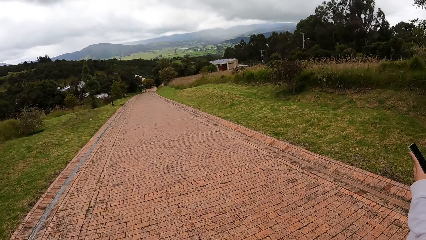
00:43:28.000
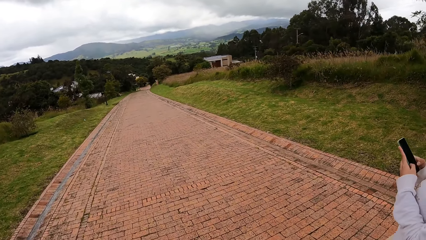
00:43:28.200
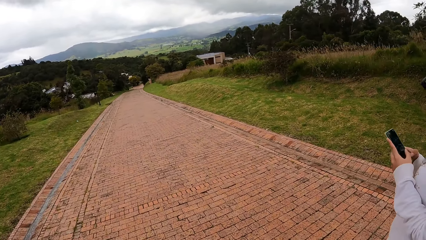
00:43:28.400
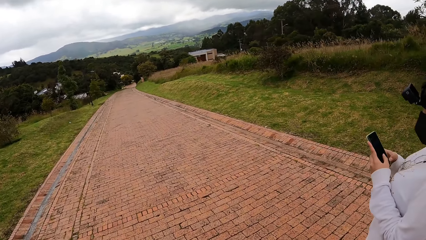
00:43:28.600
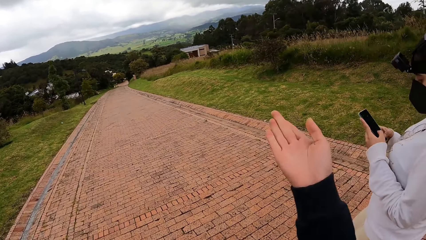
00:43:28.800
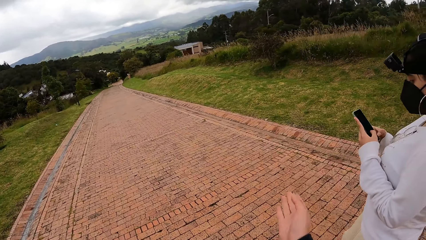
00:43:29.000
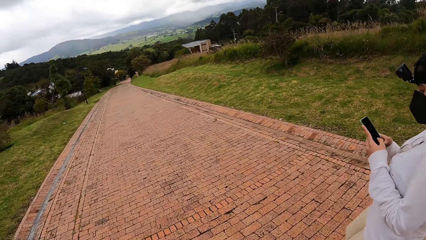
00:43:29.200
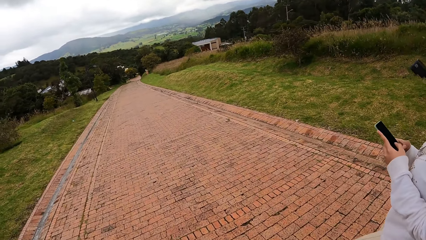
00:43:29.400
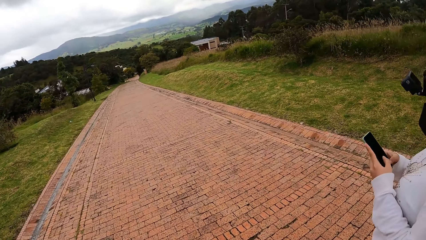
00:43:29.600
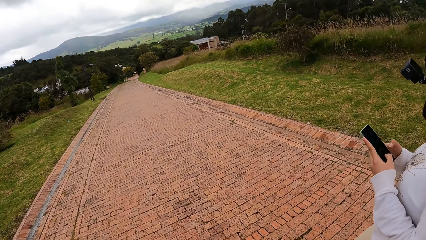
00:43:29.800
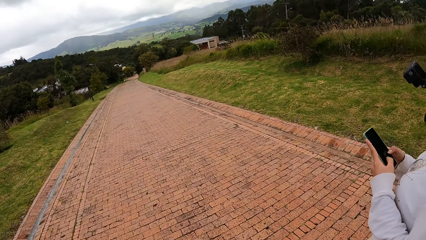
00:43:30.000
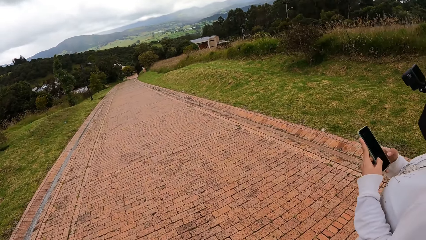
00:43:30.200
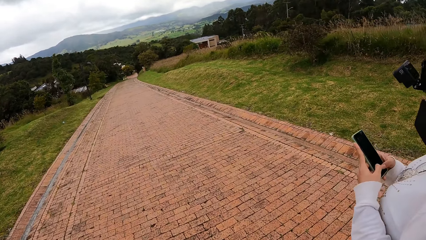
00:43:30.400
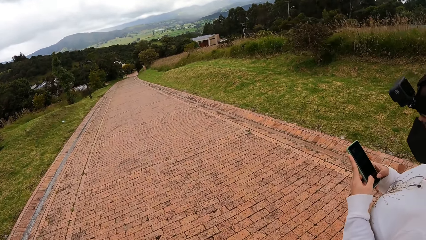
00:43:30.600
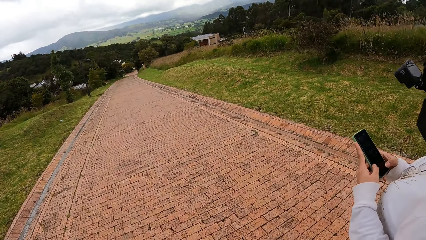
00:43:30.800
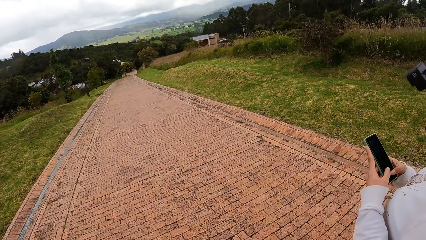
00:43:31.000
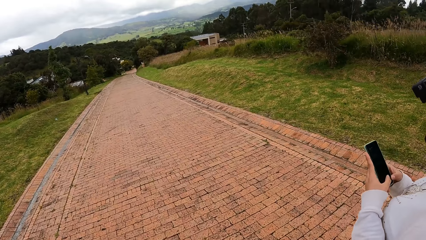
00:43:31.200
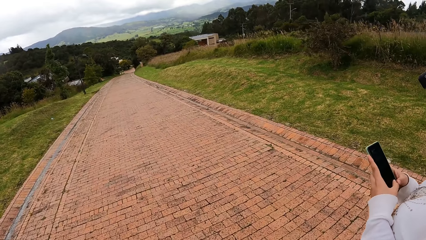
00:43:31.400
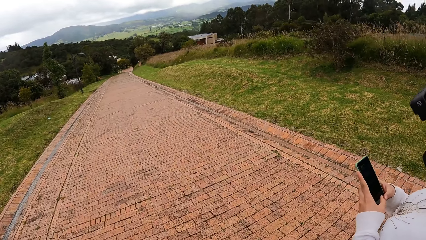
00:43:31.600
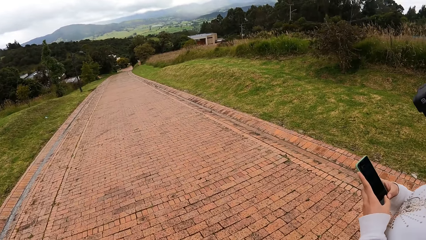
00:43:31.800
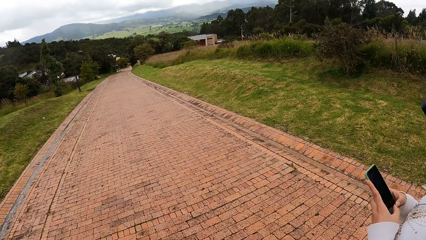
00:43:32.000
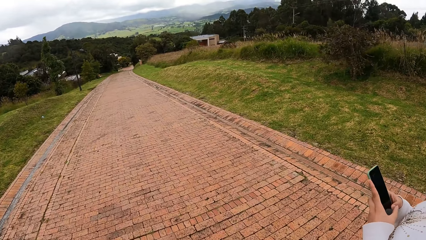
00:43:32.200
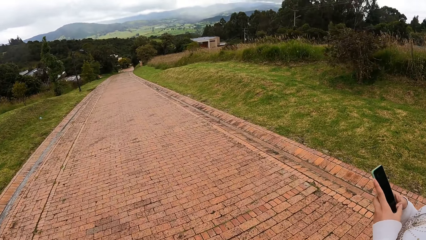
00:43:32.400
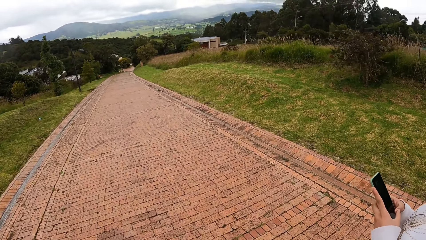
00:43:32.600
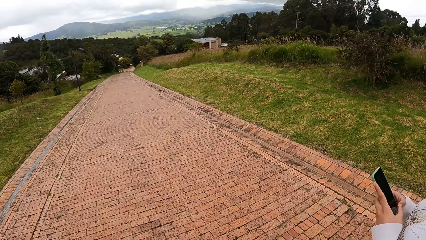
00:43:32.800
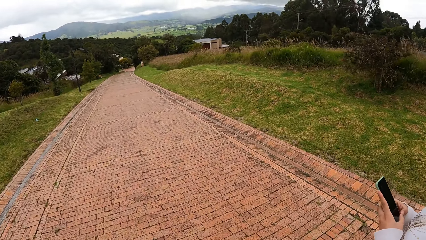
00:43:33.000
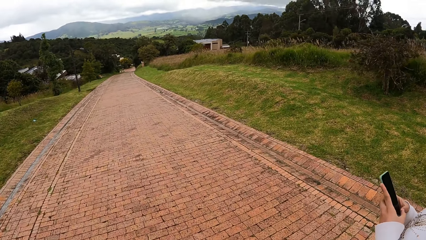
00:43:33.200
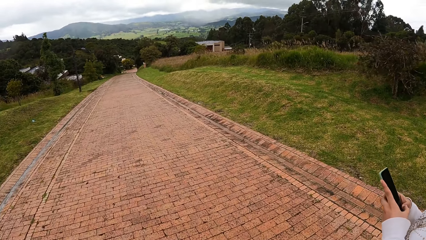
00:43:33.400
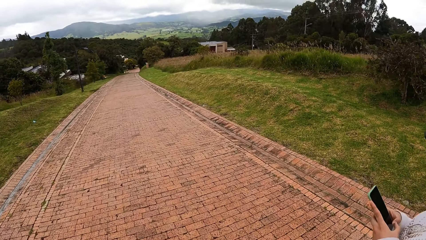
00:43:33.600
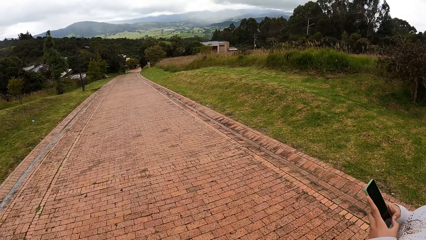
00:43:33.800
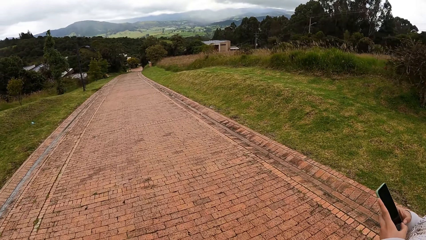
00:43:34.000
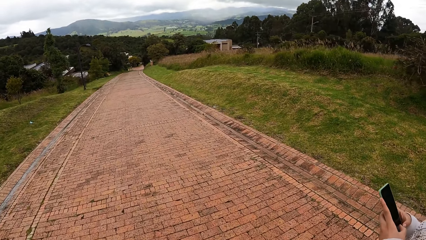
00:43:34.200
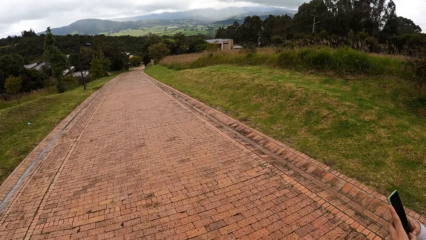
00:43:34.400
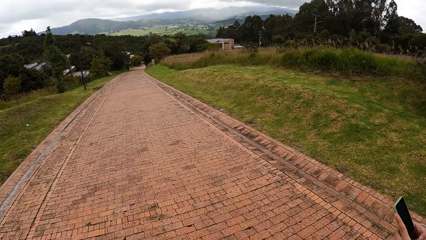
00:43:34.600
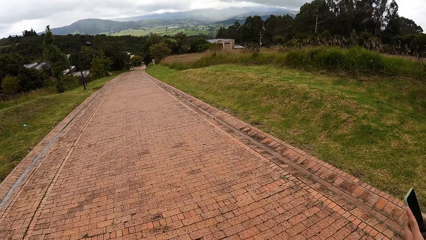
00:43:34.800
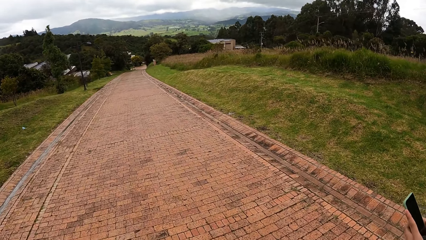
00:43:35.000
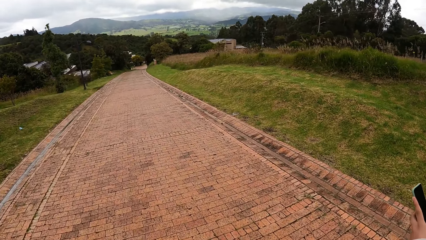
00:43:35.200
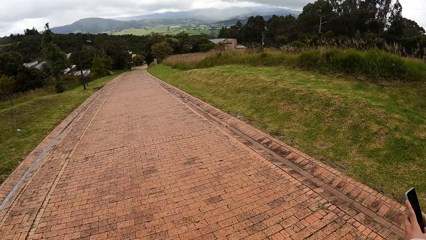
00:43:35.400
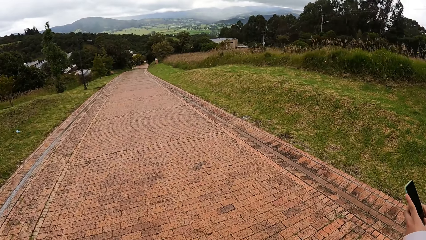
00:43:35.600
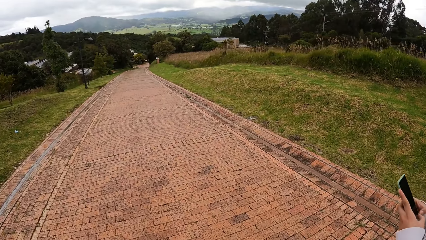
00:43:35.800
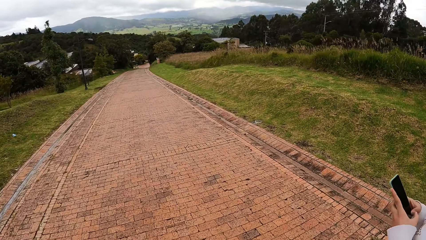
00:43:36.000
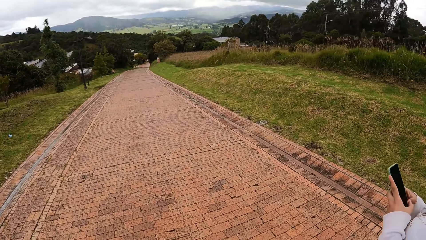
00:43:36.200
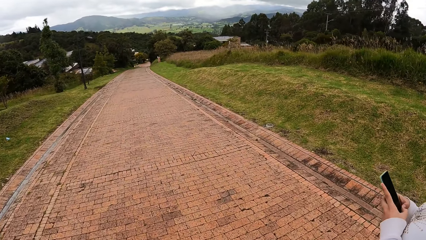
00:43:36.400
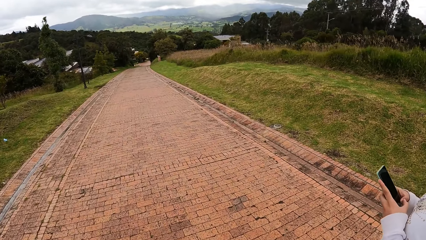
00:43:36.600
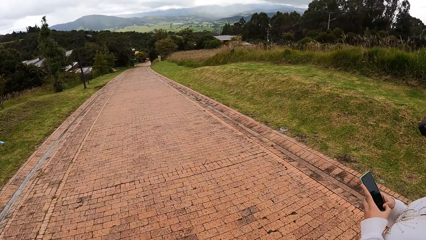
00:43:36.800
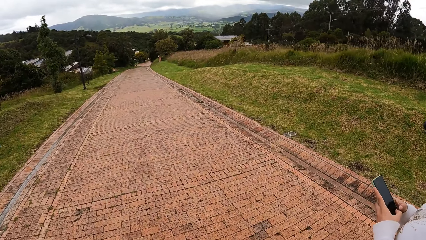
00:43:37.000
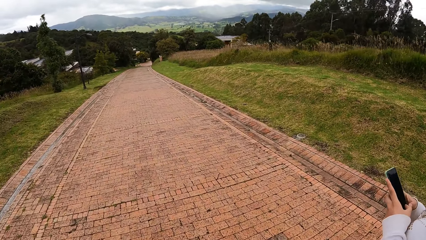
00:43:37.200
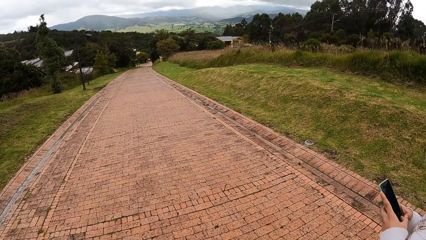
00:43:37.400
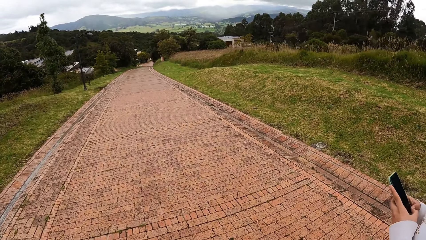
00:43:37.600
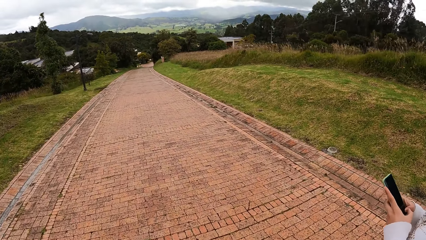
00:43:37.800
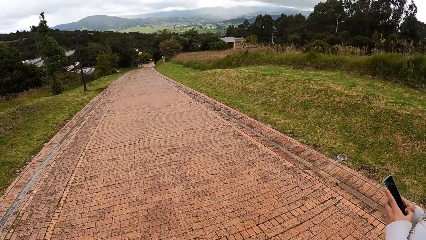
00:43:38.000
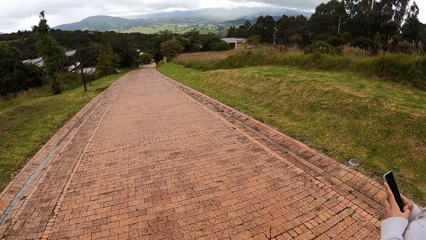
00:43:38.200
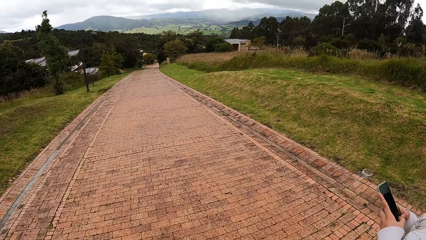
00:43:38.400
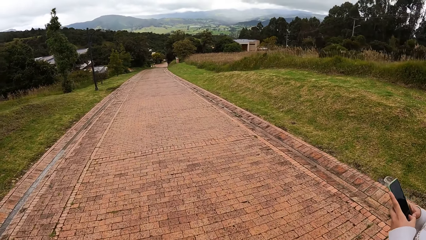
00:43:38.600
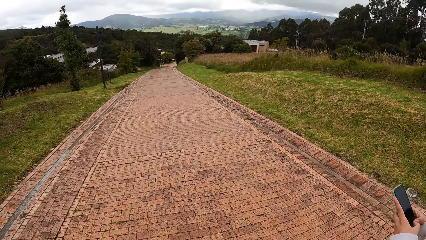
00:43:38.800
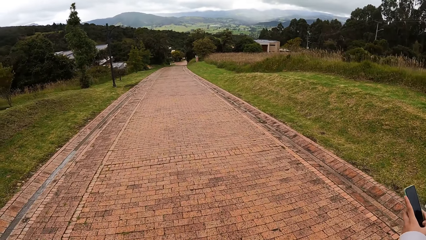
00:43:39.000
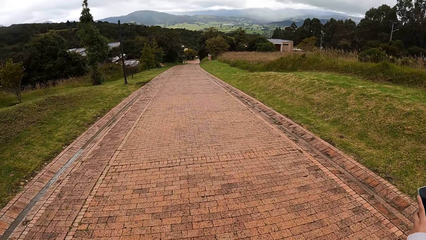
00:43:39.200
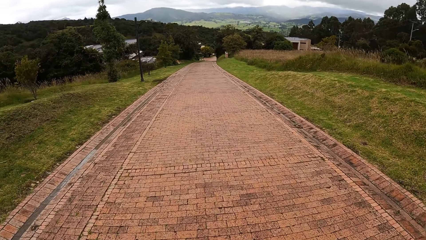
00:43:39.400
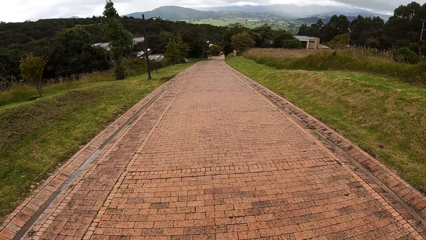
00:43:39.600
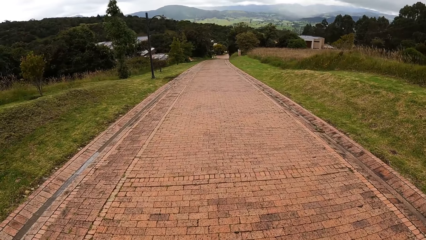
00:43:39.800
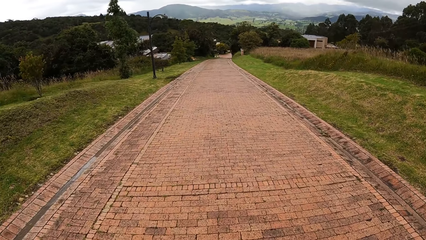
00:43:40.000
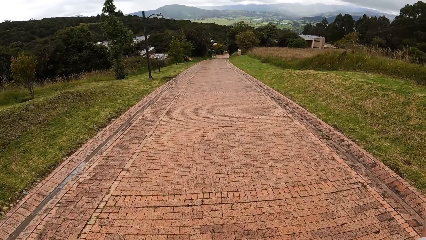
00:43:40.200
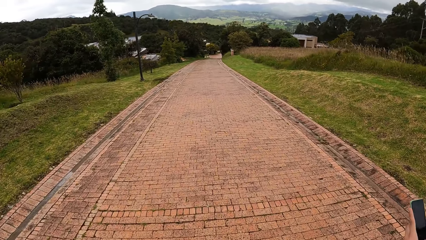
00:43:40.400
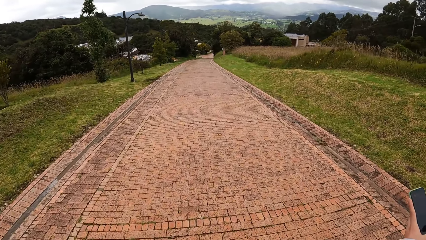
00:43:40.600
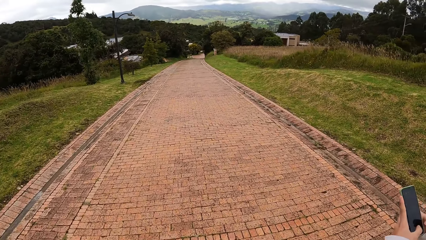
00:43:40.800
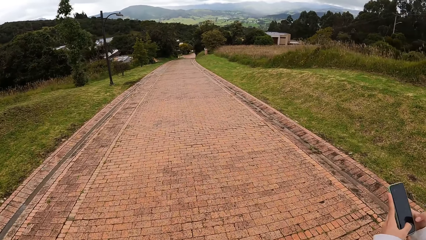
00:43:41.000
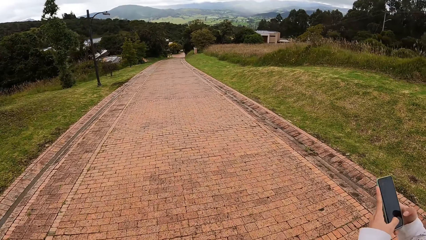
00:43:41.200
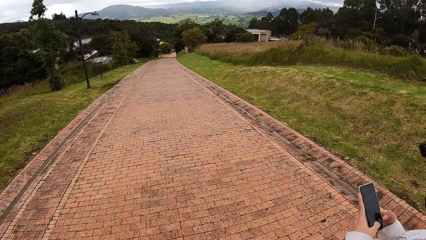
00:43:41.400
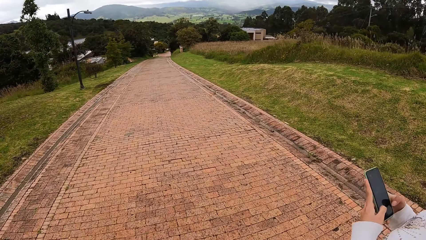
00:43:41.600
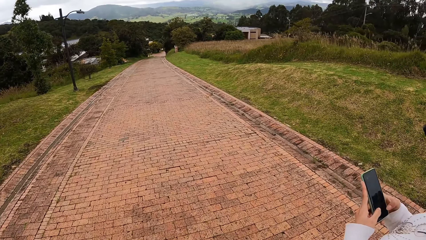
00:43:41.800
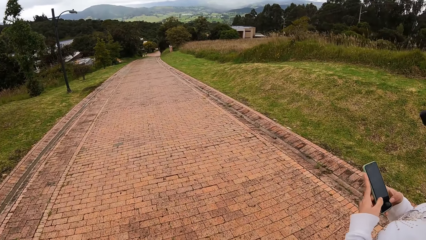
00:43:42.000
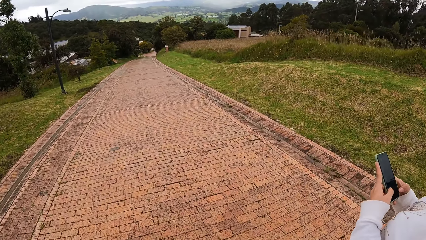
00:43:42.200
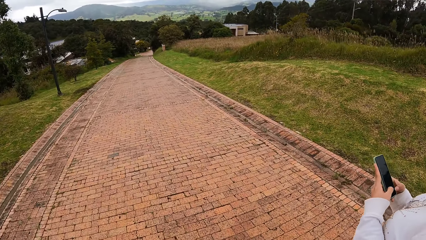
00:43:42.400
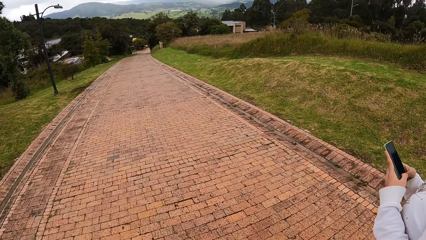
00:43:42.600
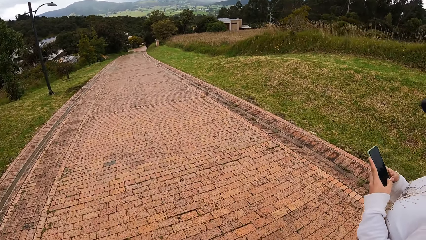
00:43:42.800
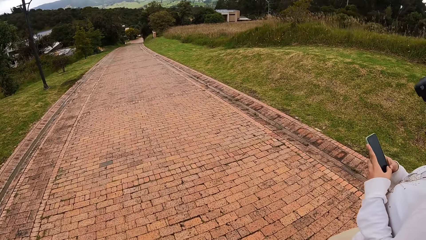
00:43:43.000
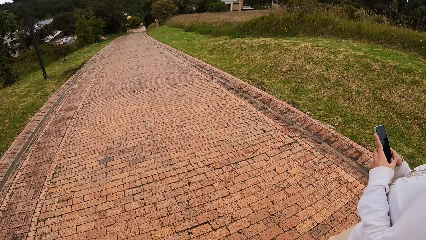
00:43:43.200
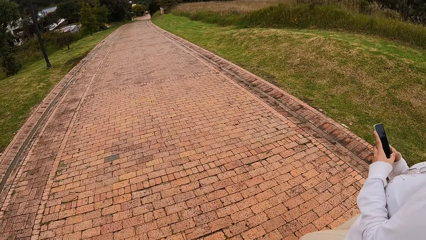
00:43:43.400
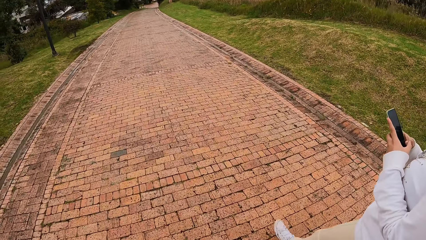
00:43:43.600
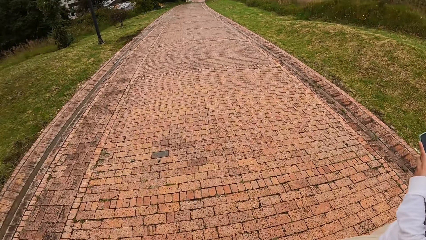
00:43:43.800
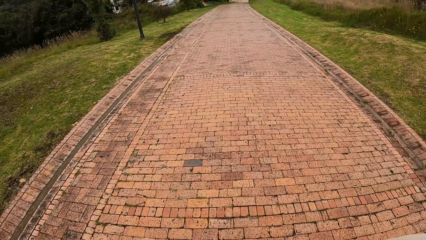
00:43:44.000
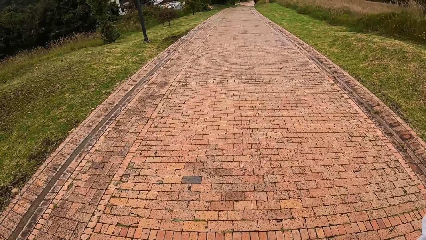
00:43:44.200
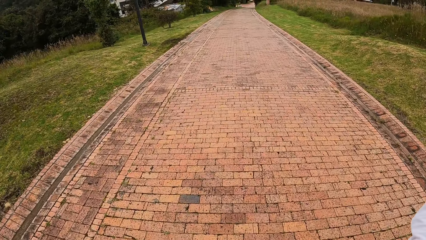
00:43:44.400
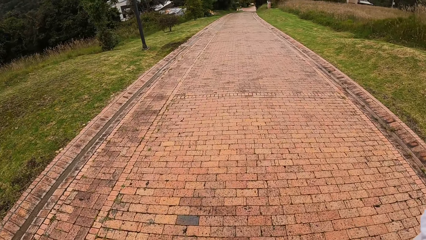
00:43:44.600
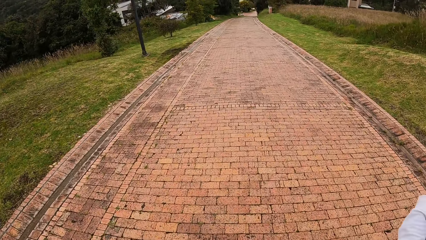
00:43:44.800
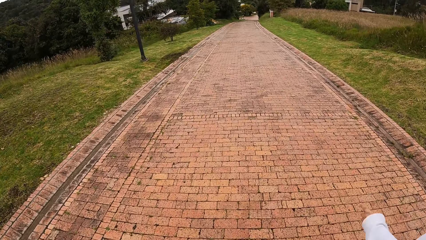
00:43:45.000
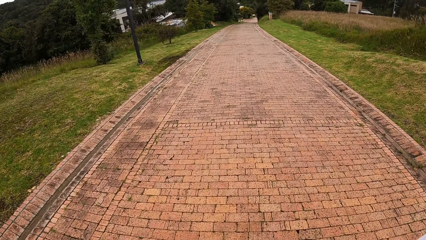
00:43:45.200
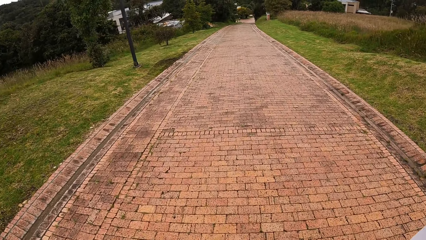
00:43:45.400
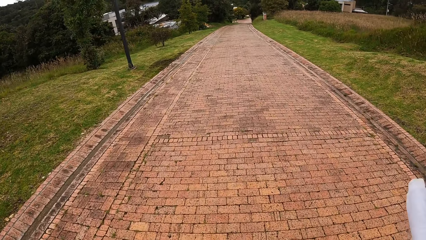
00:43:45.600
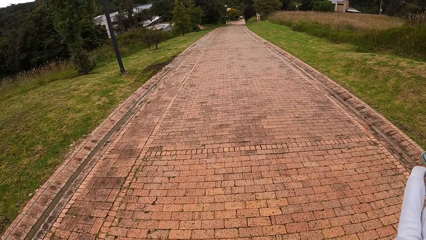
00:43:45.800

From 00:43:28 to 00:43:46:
A lady scrolls the phone. The camera wearer walks on the road. The lady scrolls the phone. The camera wearer walks on the road.
